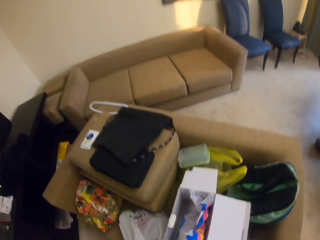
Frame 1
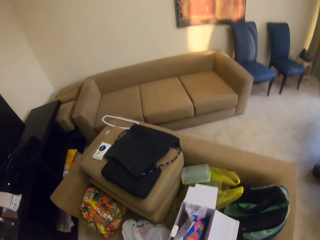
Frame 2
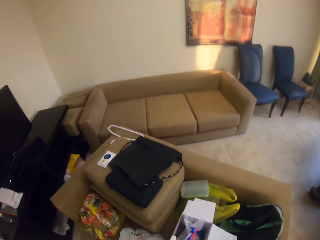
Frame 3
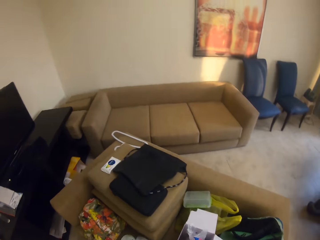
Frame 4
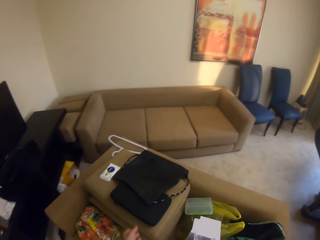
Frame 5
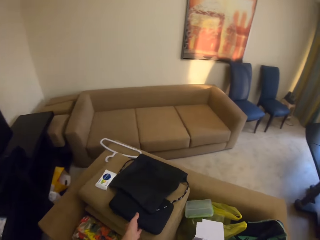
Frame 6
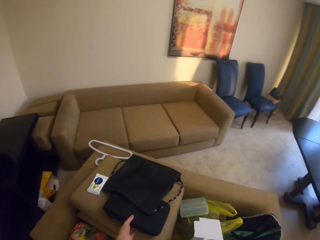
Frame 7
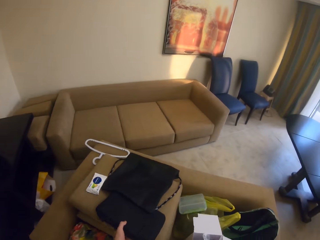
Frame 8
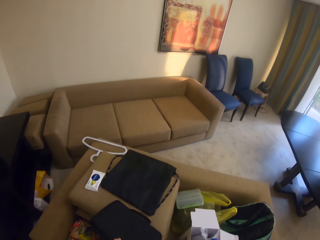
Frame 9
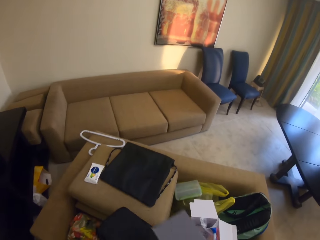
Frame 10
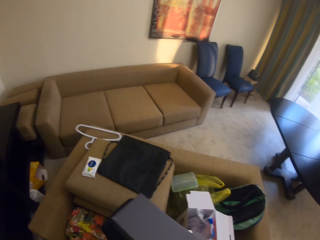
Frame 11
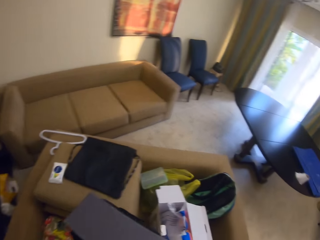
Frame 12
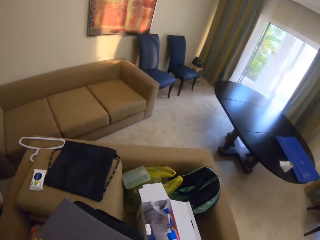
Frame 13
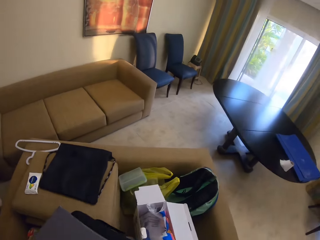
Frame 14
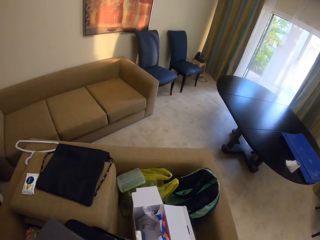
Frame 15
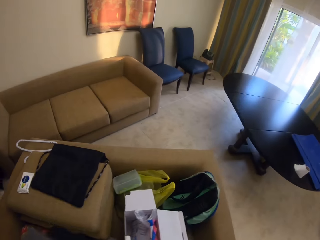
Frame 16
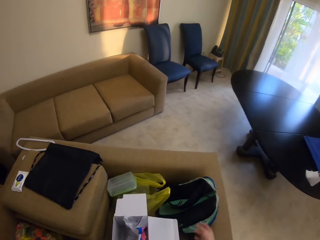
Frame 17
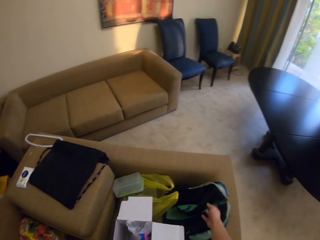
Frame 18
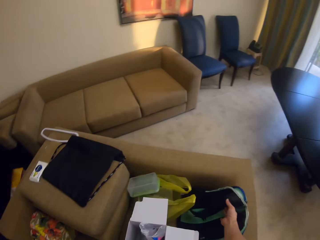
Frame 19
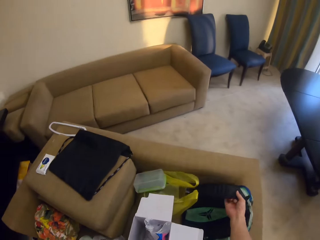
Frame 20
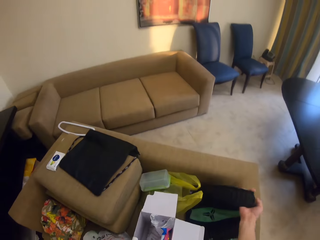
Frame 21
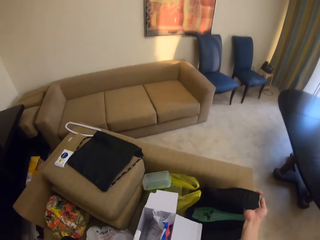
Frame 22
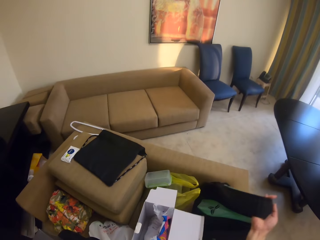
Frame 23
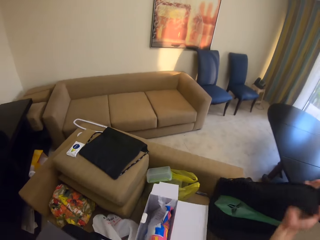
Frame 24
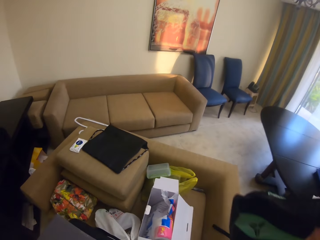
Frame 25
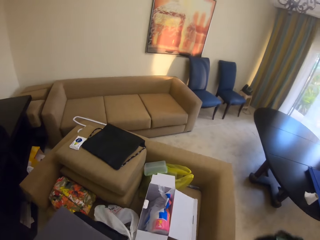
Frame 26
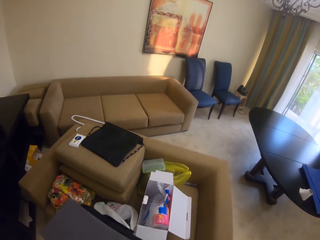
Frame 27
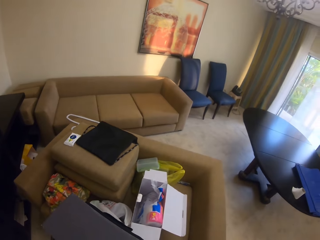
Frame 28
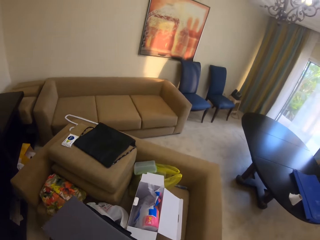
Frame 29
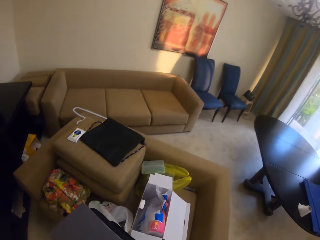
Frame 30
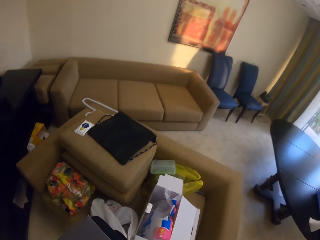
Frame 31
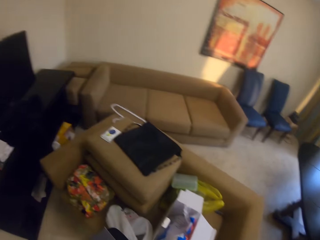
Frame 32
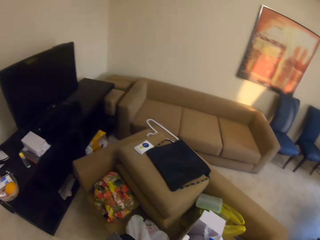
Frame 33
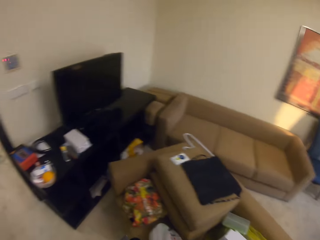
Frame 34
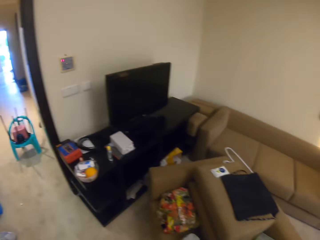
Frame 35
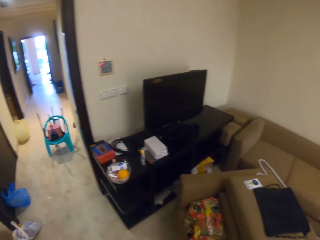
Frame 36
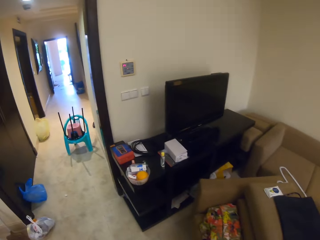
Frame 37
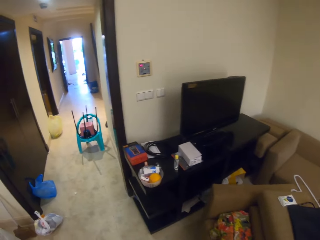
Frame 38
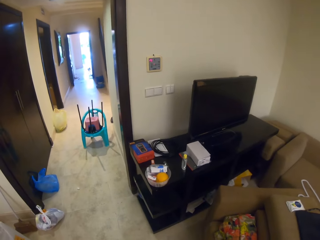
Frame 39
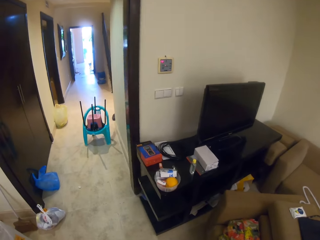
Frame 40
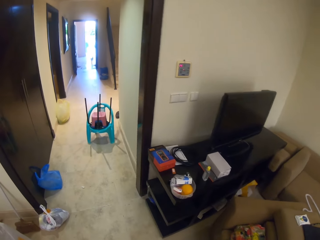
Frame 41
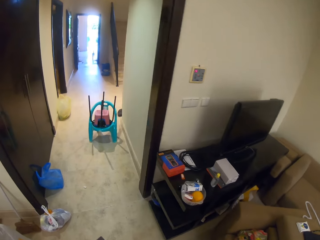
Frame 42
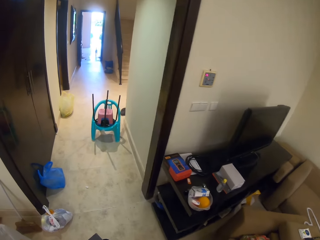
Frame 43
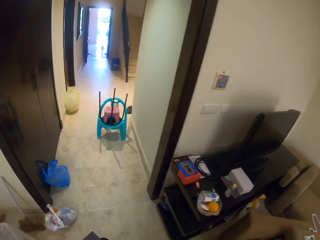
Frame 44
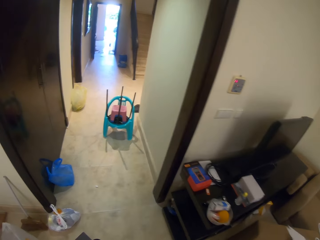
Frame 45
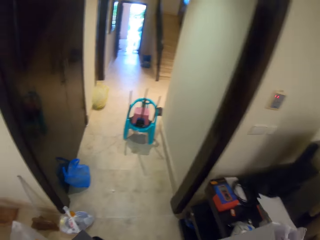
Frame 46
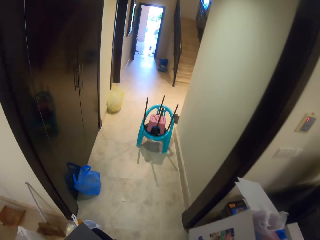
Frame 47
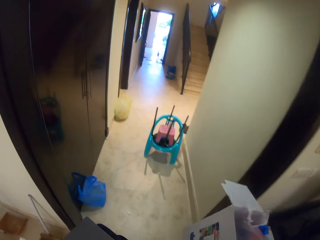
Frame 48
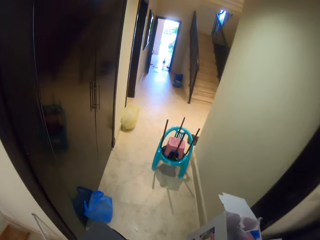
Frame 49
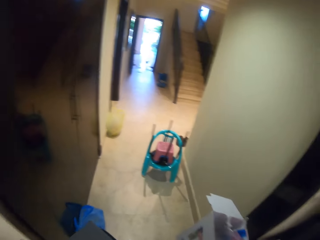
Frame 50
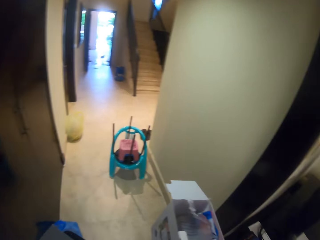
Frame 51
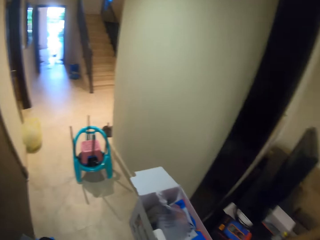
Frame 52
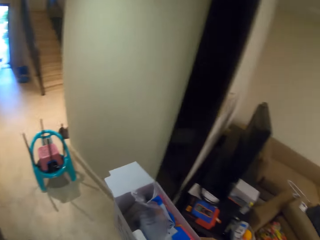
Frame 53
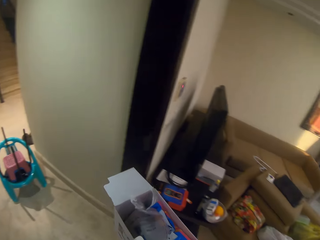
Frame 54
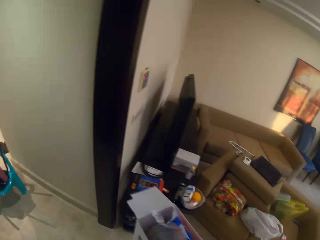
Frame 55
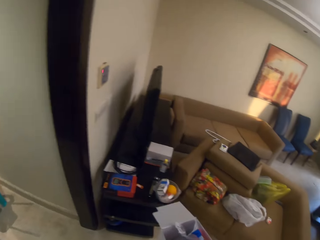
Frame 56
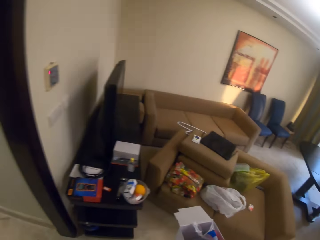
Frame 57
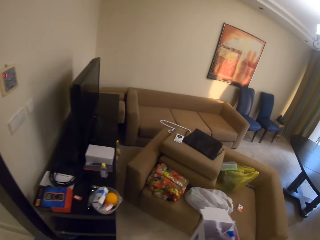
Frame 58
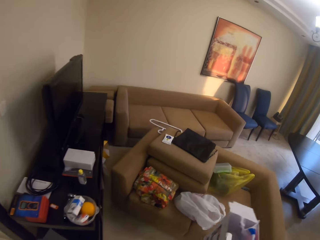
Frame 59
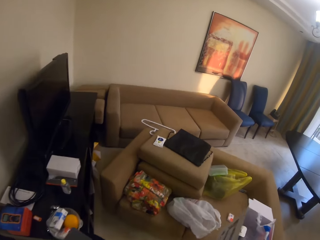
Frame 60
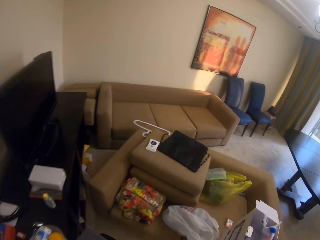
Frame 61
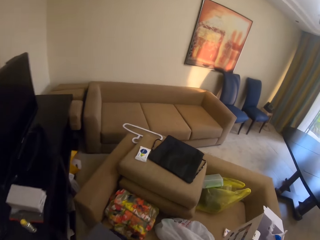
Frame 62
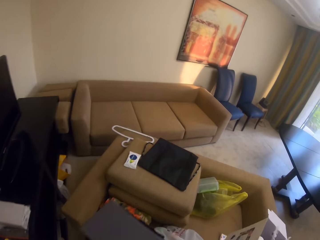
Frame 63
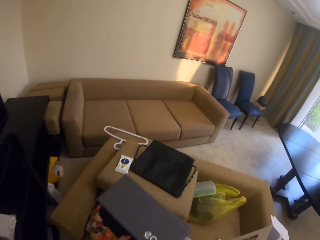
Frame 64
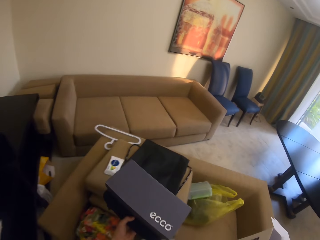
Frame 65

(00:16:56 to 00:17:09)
The camera wearer walks in the house. They pick up a small bag. They walk in the house. They place a carton box on the small bag. They walk in the house. They pick up another small bag. They walk in the house. They walk forward. They turn back.

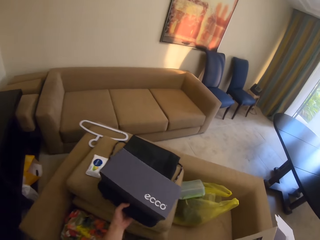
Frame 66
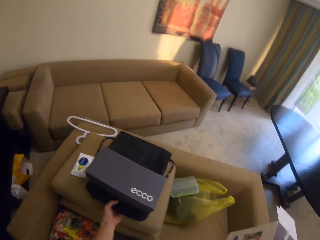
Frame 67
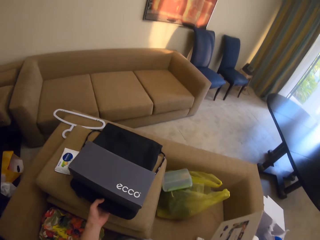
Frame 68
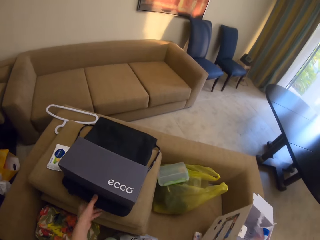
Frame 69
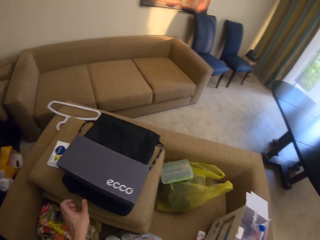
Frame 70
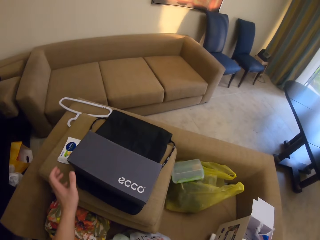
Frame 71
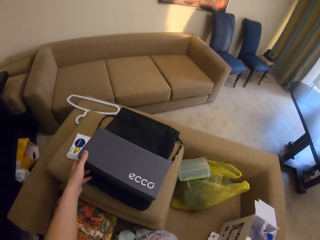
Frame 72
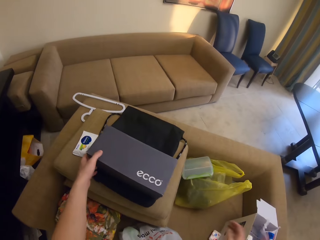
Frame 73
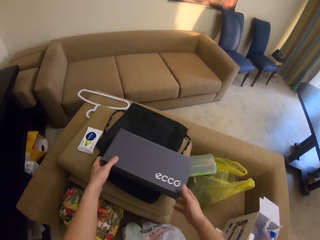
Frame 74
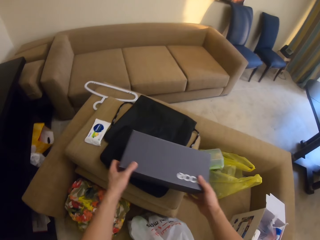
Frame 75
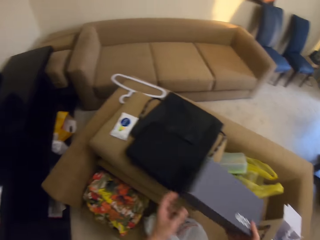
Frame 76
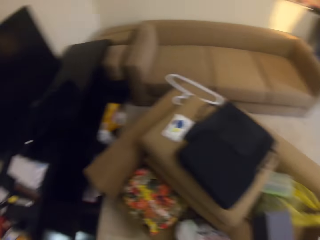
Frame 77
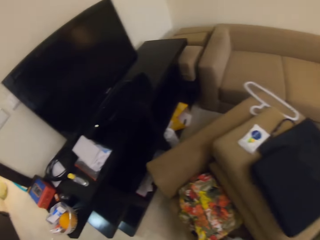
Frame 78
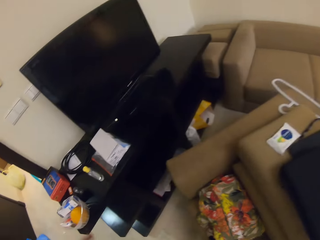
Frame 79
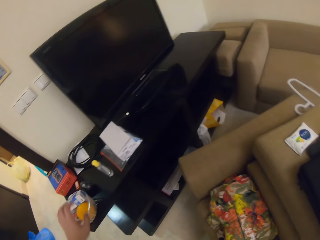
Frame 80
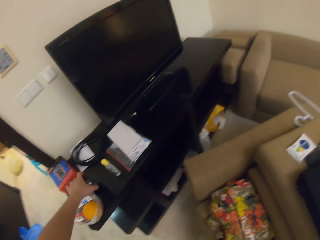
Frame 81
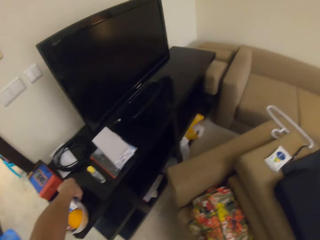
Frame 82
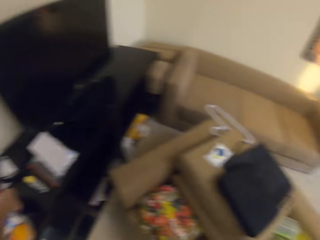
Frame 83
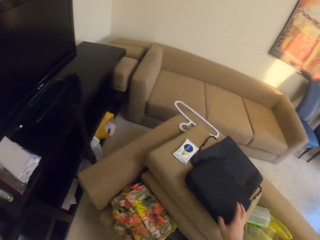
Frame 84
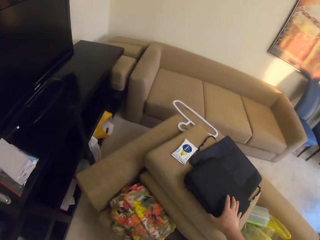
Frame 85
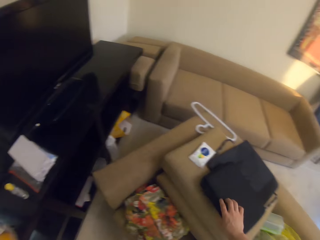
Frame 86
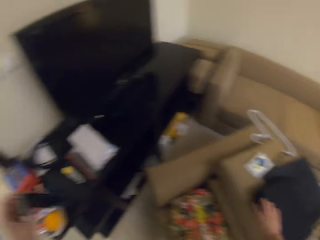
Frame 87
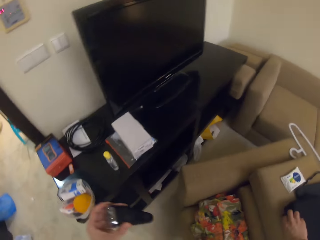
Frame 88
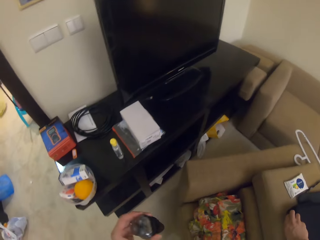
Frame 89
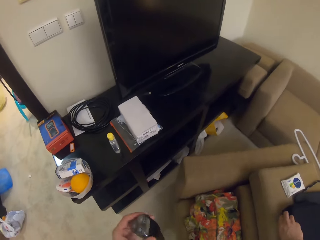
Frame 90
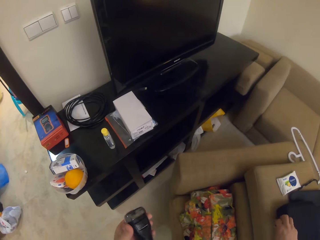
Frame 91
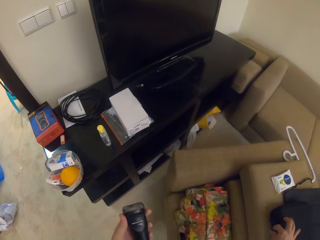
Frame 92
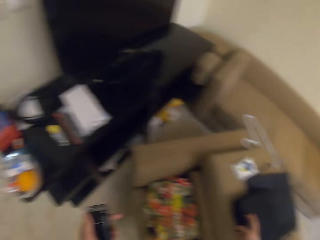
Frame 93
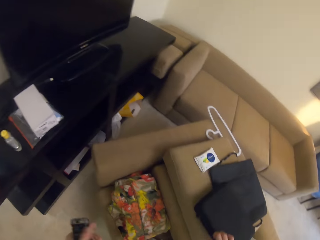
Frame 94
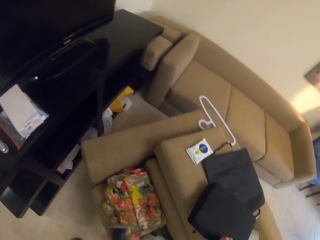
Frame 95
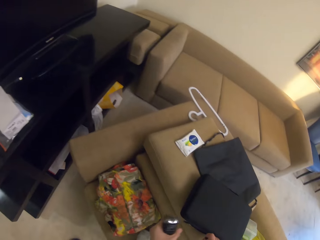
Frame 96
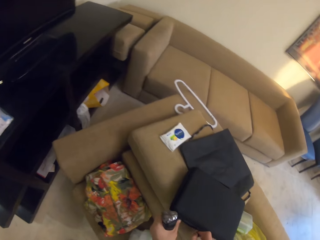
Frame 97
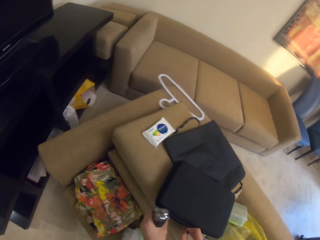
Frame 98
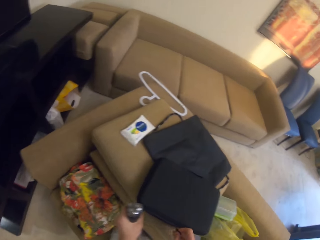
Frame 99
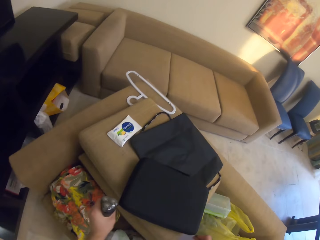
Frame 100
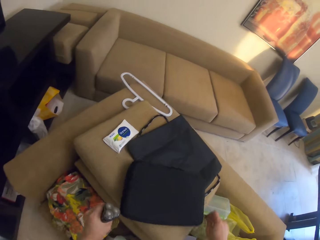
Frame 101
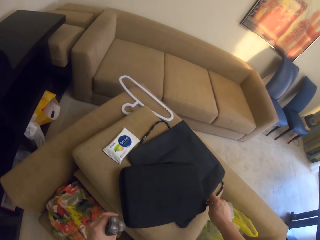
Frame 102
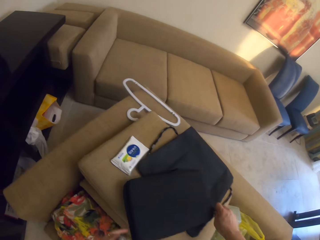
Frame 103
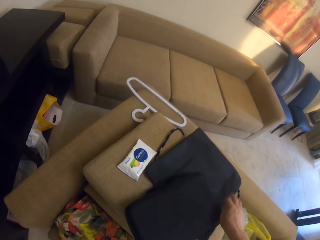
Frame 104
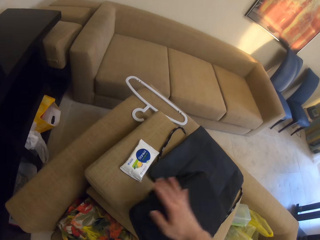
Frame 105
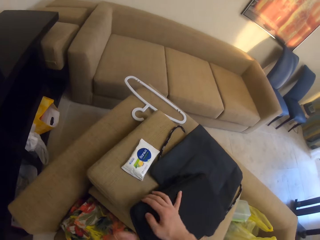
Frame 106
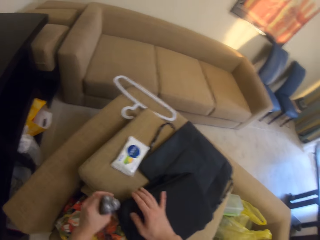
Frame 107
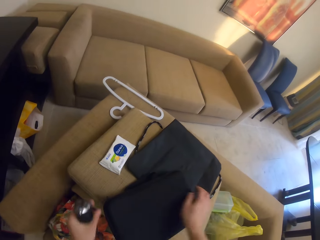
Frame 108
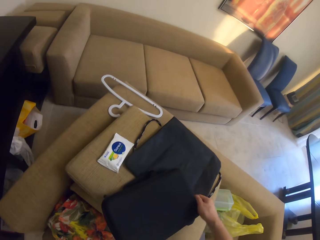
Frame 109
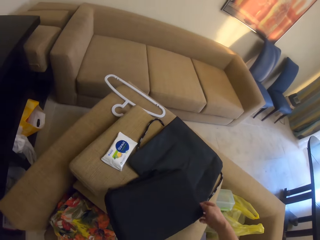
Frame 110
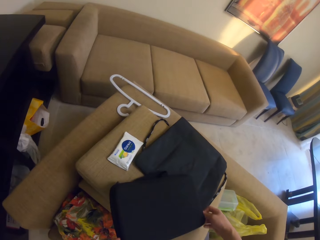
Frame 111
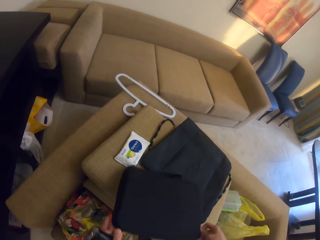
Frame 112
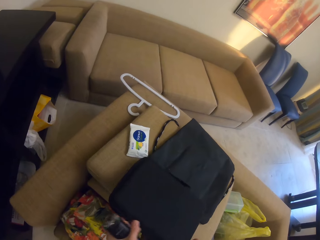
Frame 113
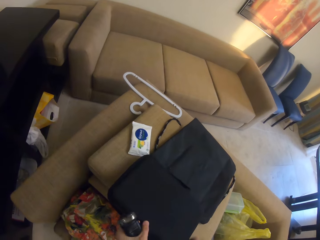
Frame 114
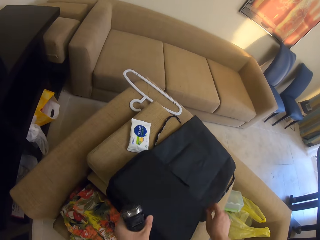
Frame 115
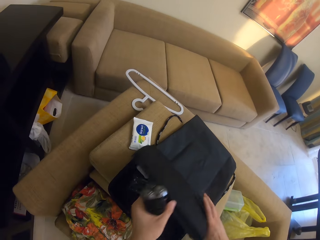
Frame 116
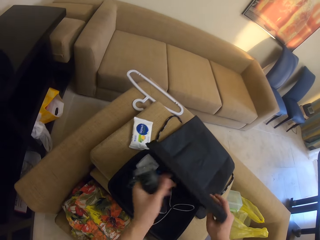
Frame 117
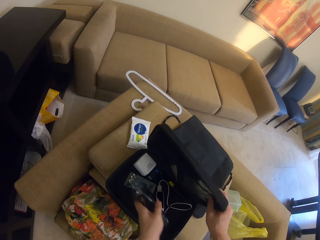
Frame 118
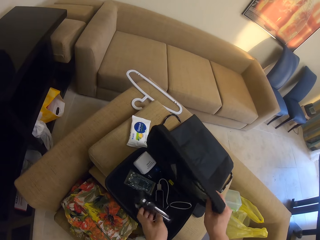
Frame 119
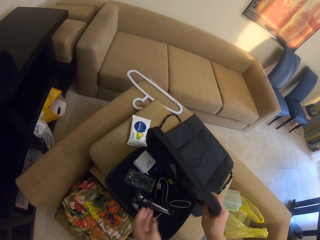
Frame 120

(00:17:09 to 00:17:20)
The camera wearer places a bag with a box on a cushion. They place the carton boxes on the seat. They pick up the carton box. They walk in the house. They pick up a shaving smoother. They pick up the bag. They walk in the house. They unzip the bag. They open the small bag. They rotate the bag.
